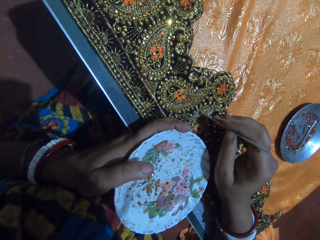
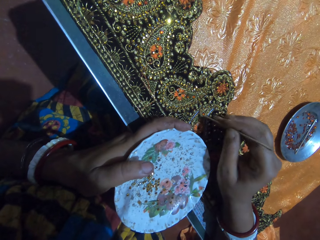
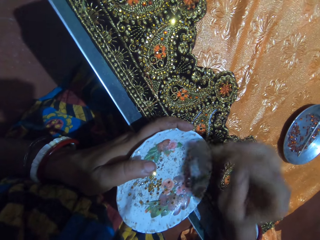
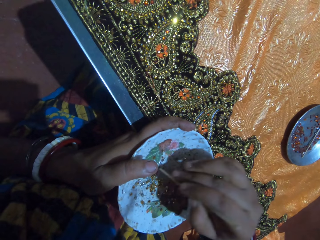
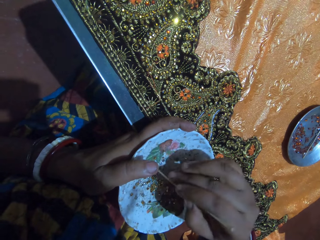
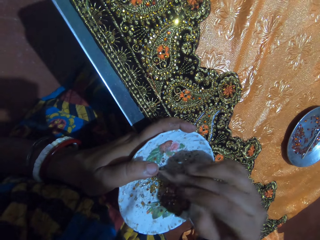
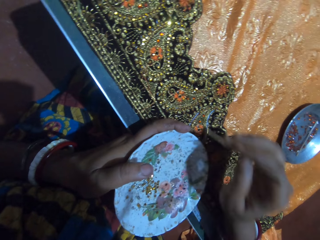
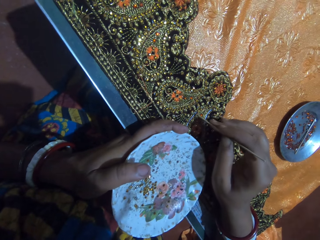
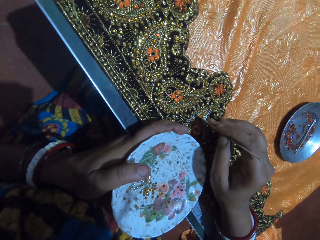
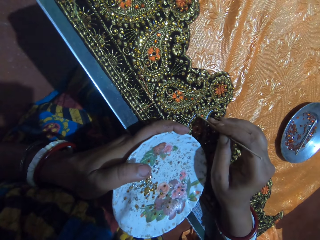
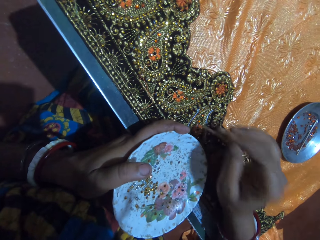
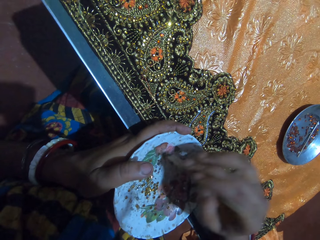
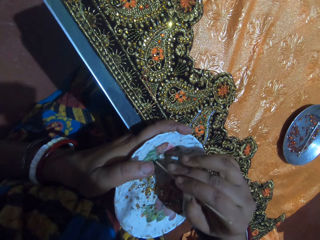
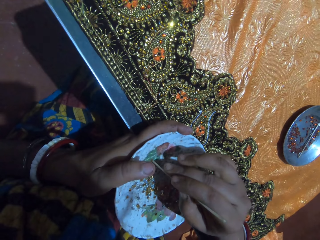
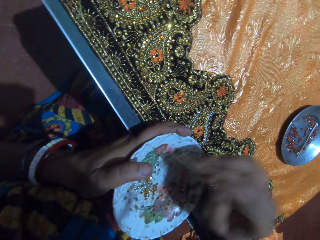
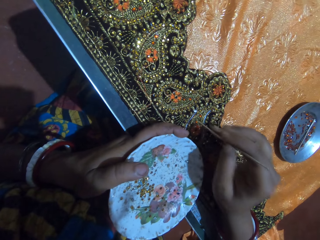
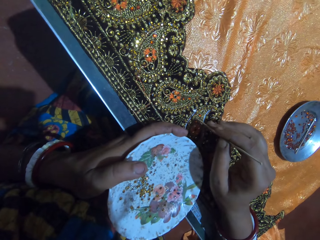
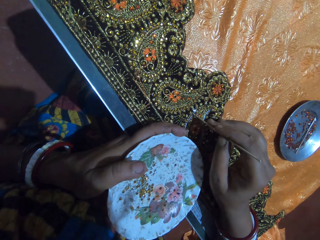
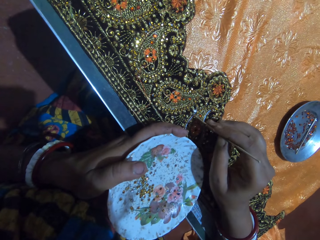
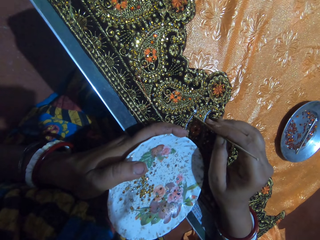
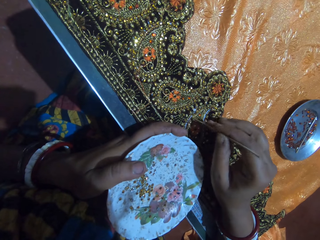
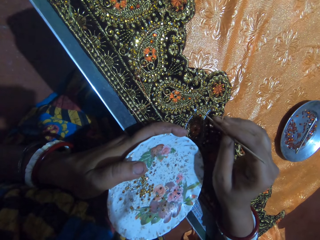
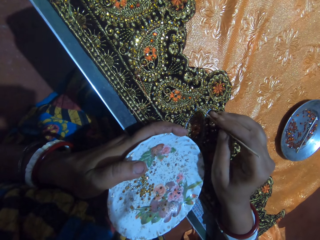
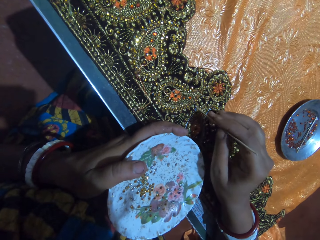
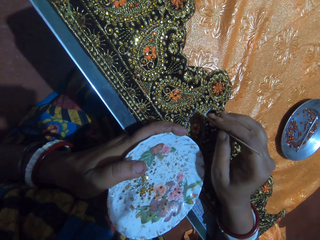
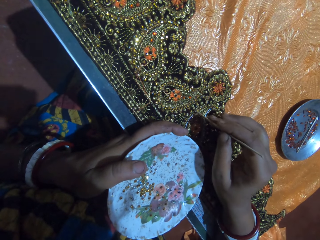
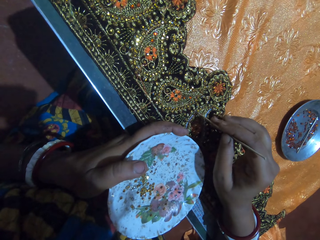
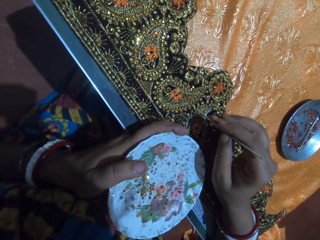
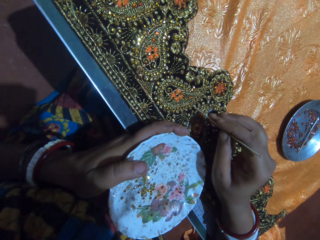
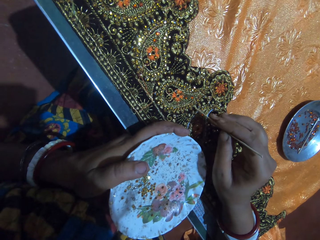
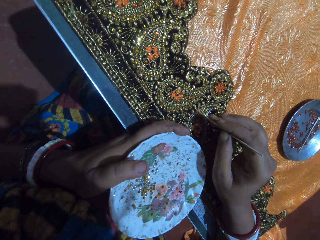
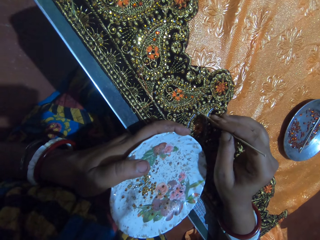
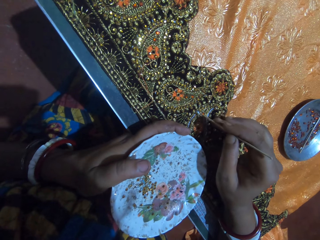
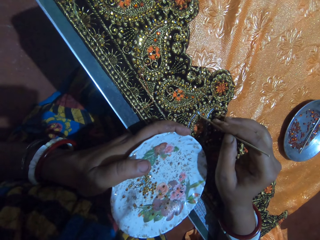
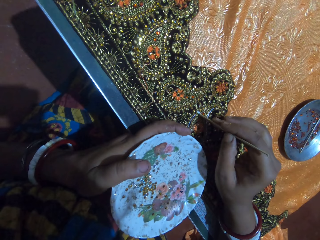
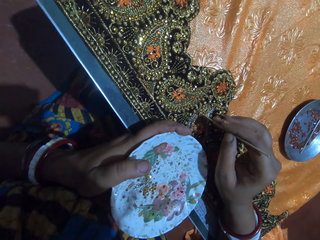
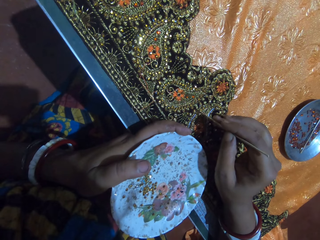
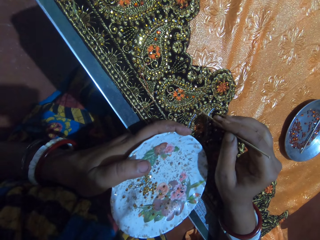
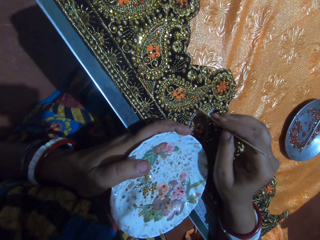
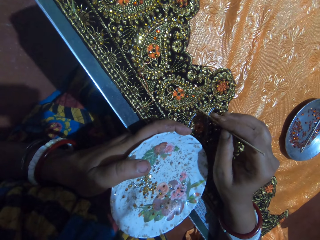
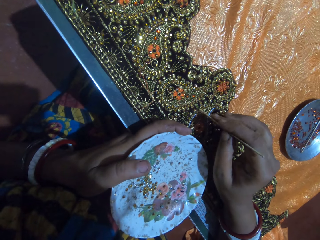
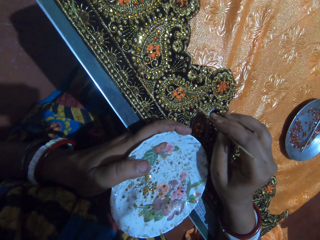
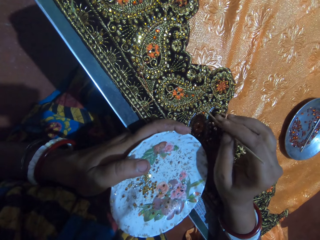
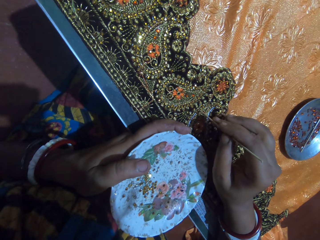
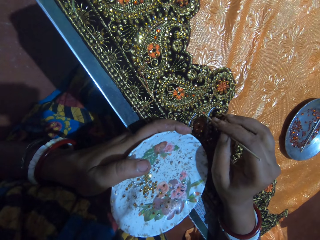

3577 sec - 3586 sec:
The camera wearer stones the cloth on the table with the rhinestone attached to the pick-stick in her right hand. She picks a rhinestone from the plate in her left hand with the pick-stick in her right hand. She stones the cloth on the table with the rhinestone attached to the pick-stick in her right hand. She picks a rhinestone from the plate in her left hand with the pick-stick in her right hand. She stones the cloth on the table with the rhinestone attached to the pick-stick in her right hand.

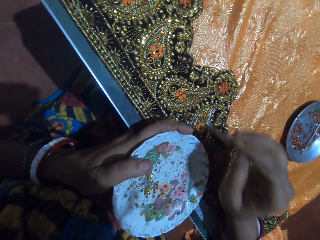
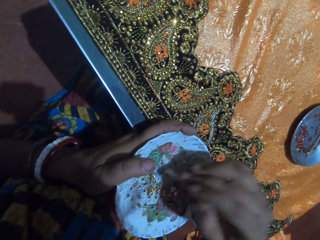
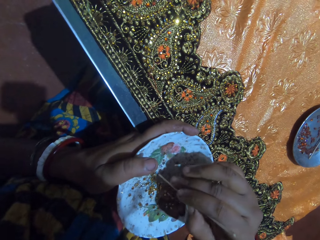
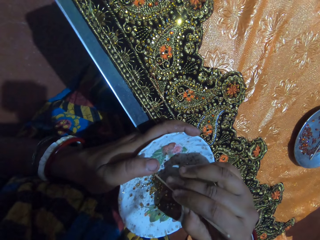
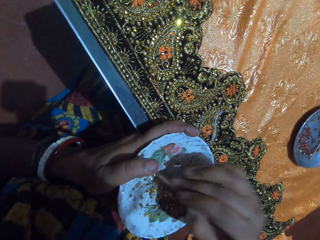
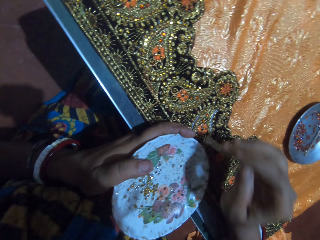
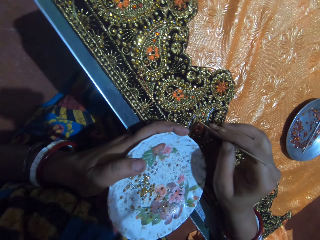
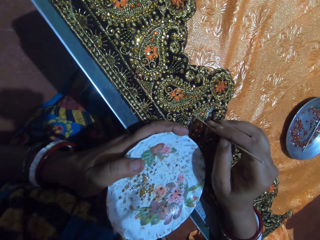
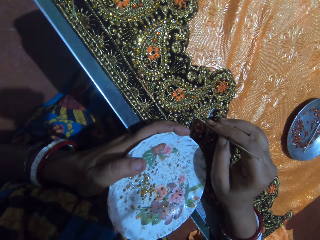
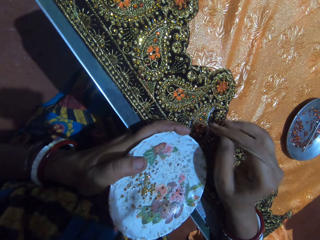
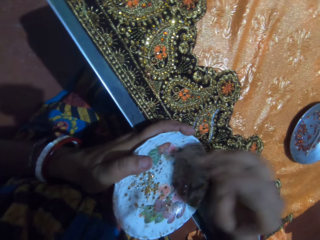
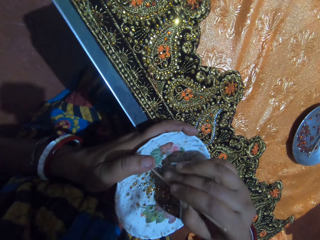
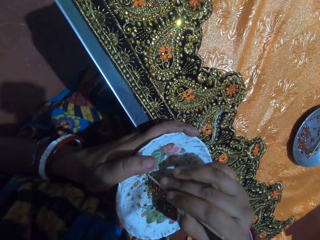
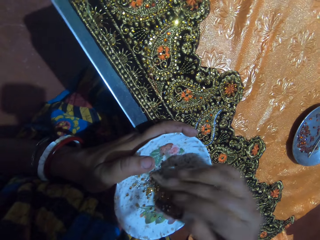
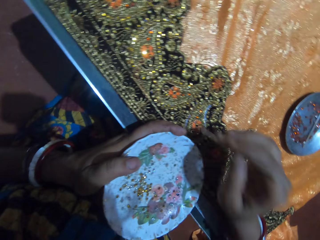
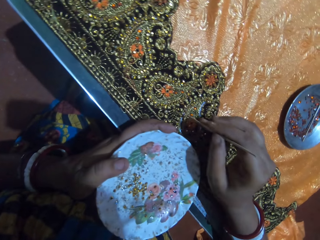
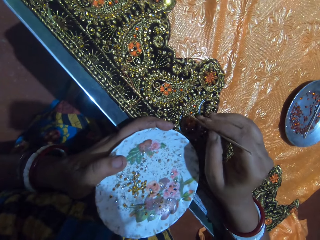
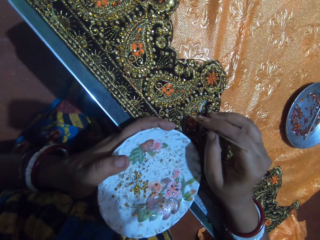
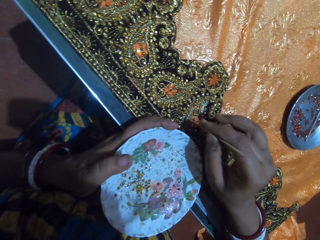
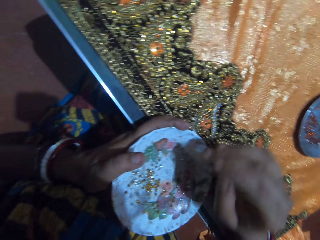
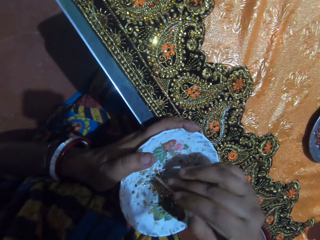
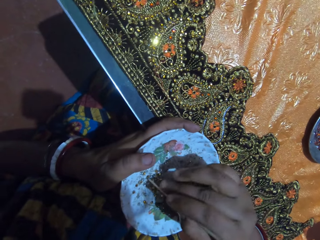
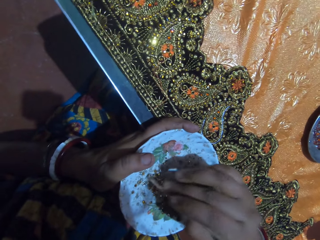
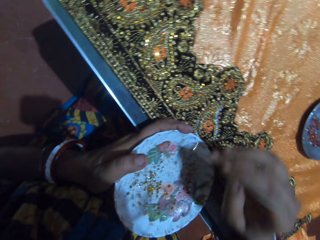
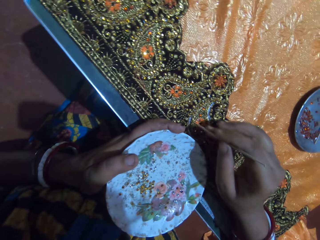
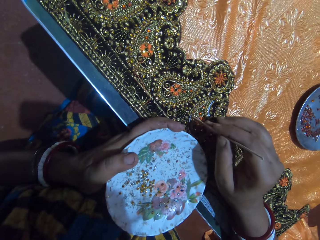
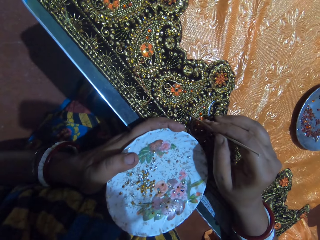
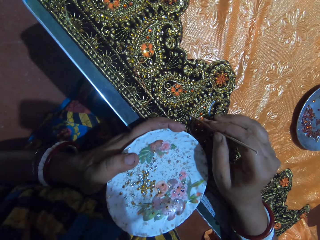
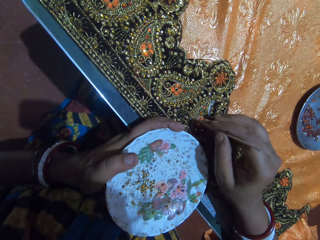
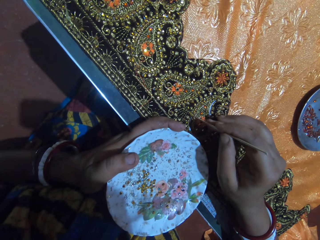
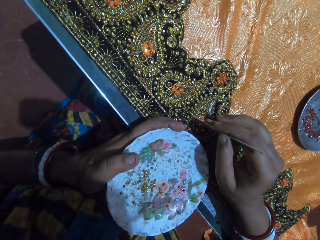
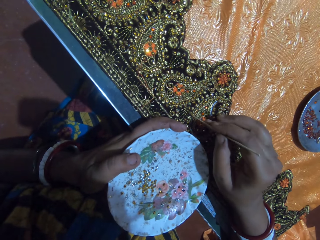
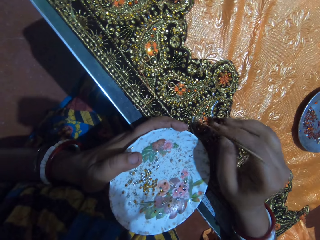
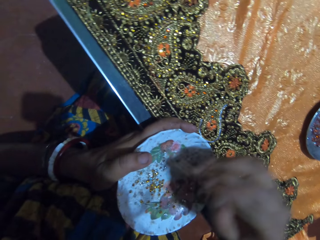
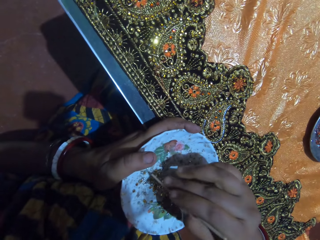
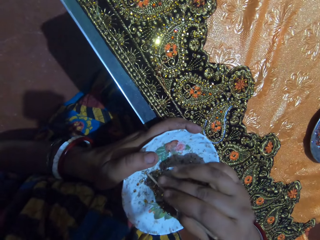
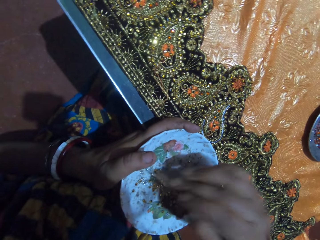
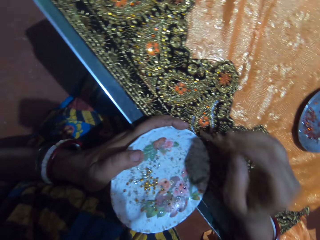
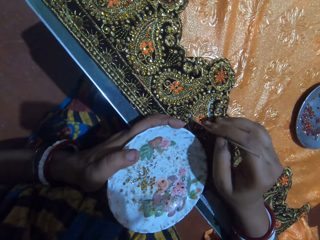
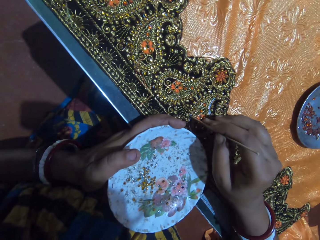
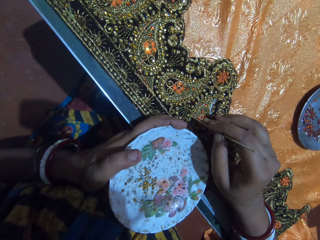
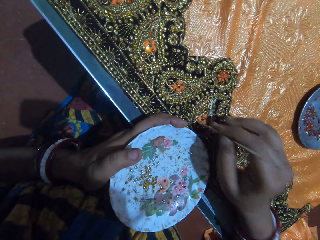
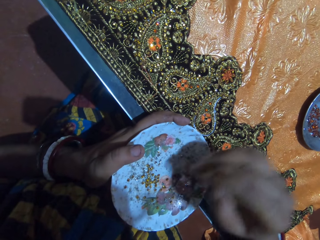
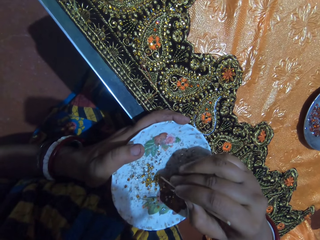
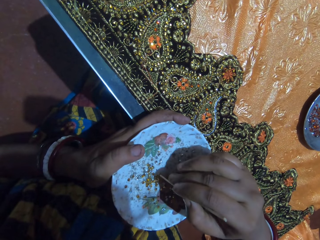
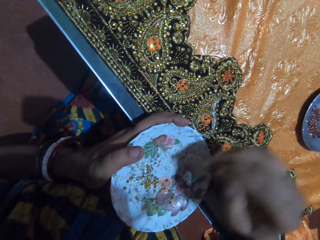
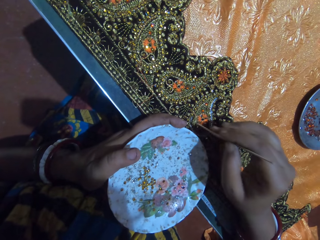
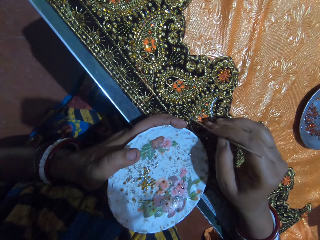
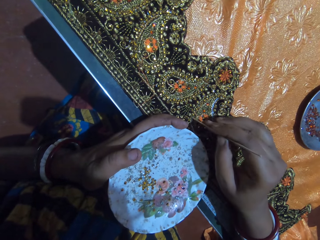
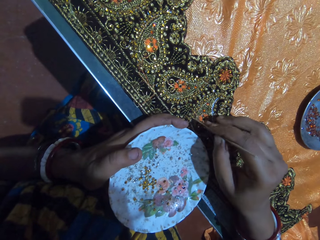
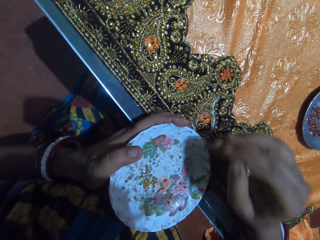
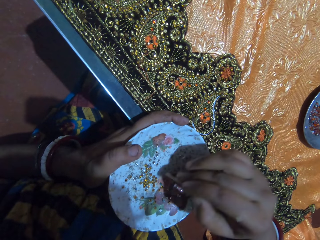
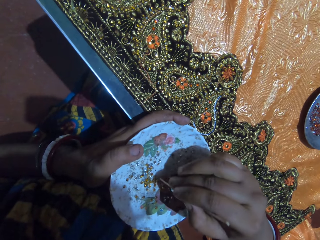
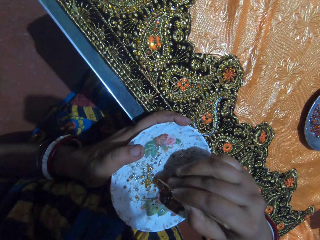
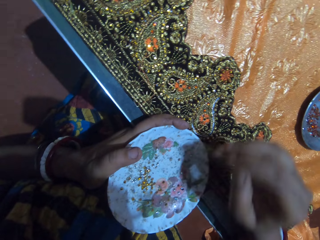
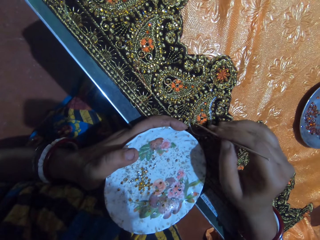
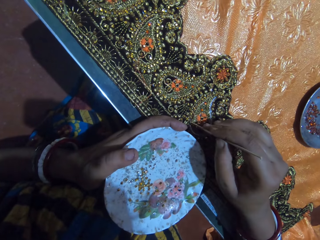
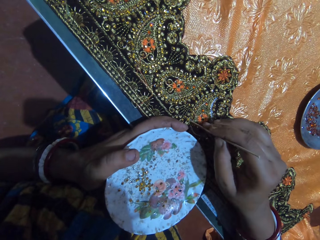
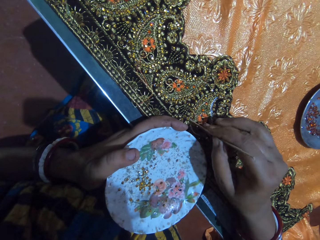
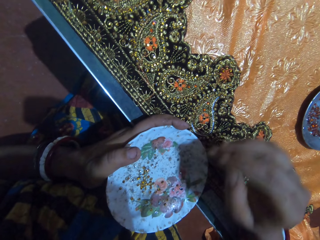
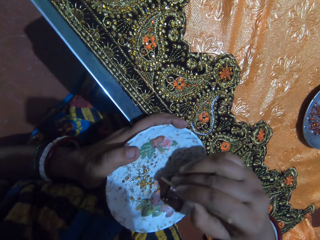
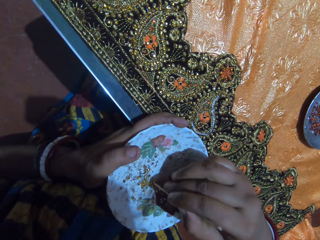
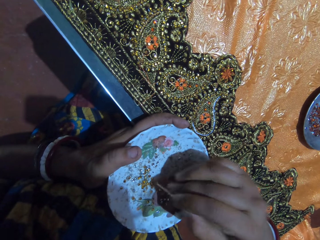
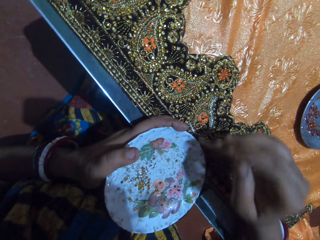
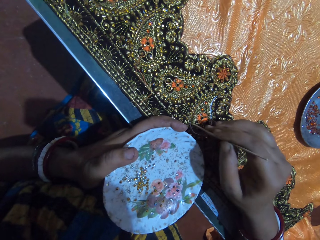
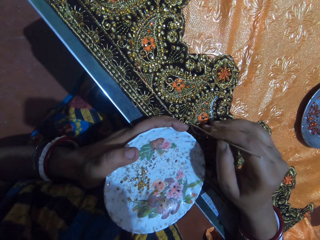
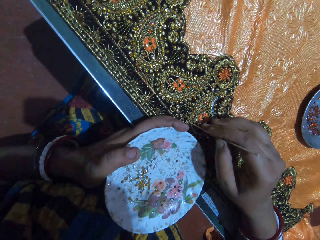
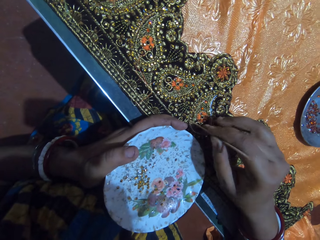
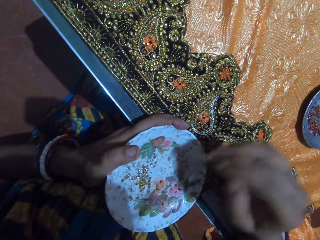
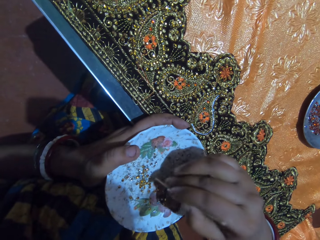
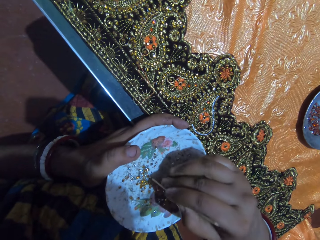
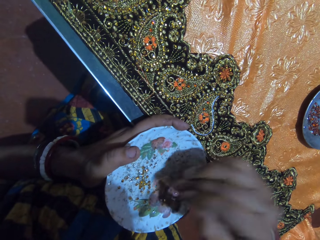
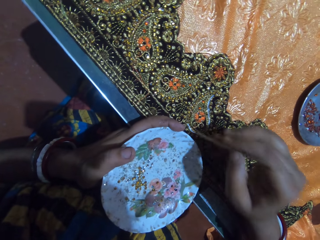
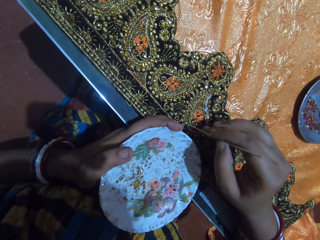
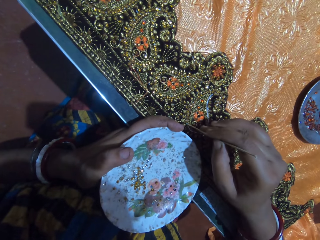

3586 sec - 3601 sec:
The camera wearer picks a rhinestone from the plate in her left hand with the pick-stick in her right hand. She stones the cloth on the table with the rhinestone attached to the pick-stick in her right hand. She picks a rhinestone from the plate in her left hand with the pick-stick in her right hand. She stones the cloth on the table with the rhinestone attached to the pick-stick in her right hand. She picks a rhinestone from the plate in her left hand with the pick-stick in her right hand. She stones the cloth on the table with the rhinestone attached to the pick-stick in her right hand. She picks a rhinestone from the plate in her left hand with the pick-stick in her right hand. She stones the cloth on the table with the rhinestone attached to the pick-stick in her right hand. She picks a rhinestone from the plate in her left hand with the pick-stick in her right hand. She stones the cloth on the table with the rhinestone attached to the pick-stick in her right hand. She picks a rhinestone from the plate in her left hand with the pick-stick in her right hand. She stones the cloth on the table with the rhinestone attached to the pick-stick in her right hand. She picks a rhinestone from the plate in her left hand with the pick-stick in her right hand. She stones the cloth on the table with the rhinestone attached to the pick-stick in her right hand. She picks a rhinestone from the plate in her left hand with the pick-stick in her right hand.
